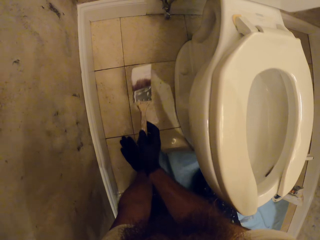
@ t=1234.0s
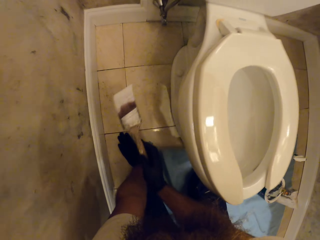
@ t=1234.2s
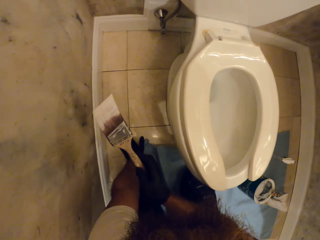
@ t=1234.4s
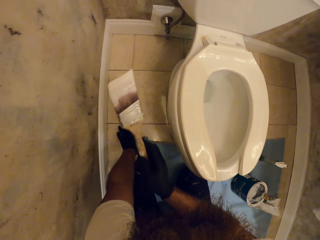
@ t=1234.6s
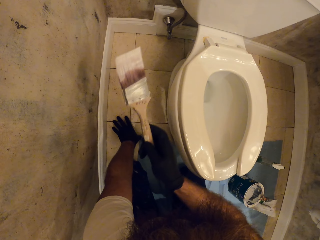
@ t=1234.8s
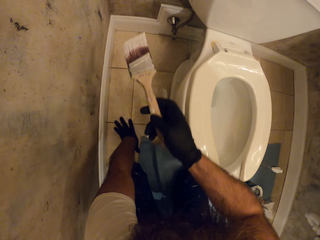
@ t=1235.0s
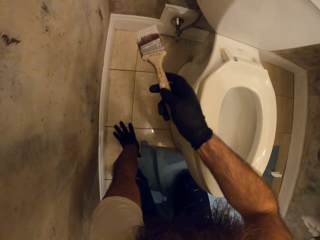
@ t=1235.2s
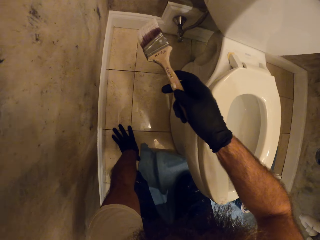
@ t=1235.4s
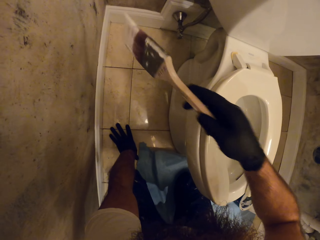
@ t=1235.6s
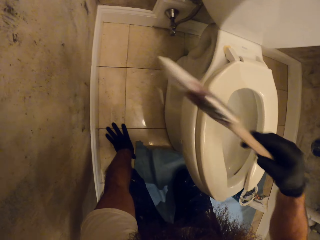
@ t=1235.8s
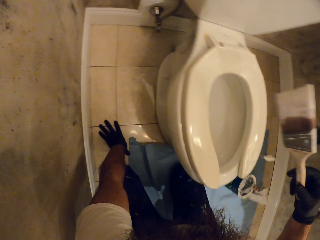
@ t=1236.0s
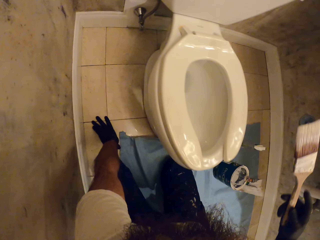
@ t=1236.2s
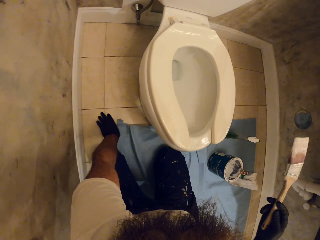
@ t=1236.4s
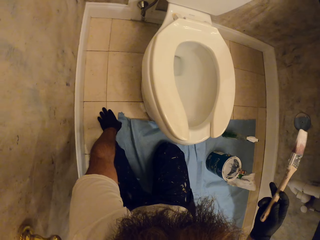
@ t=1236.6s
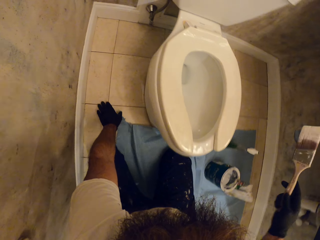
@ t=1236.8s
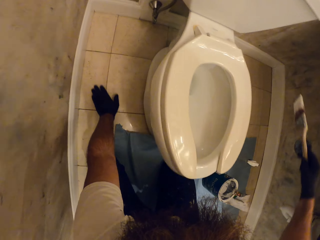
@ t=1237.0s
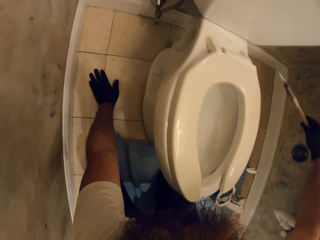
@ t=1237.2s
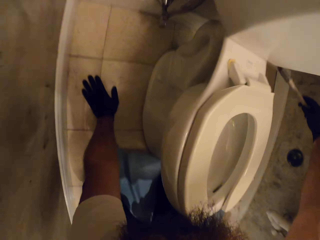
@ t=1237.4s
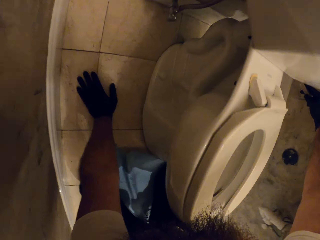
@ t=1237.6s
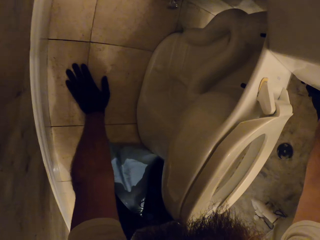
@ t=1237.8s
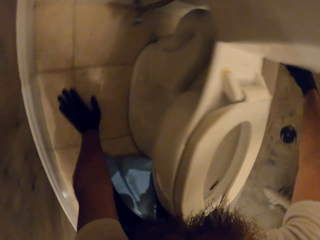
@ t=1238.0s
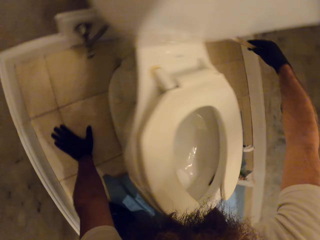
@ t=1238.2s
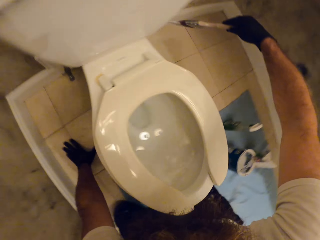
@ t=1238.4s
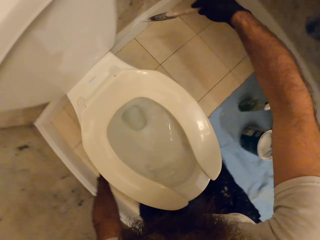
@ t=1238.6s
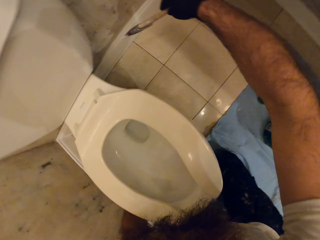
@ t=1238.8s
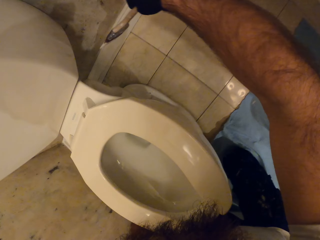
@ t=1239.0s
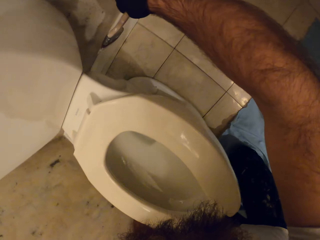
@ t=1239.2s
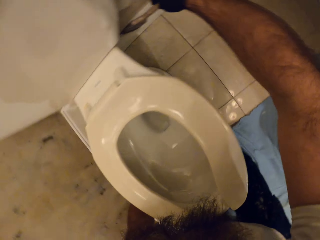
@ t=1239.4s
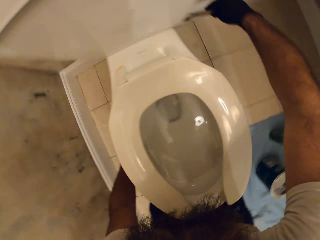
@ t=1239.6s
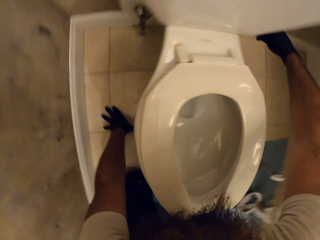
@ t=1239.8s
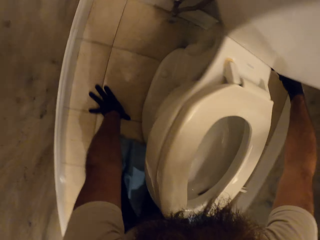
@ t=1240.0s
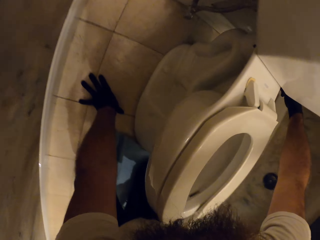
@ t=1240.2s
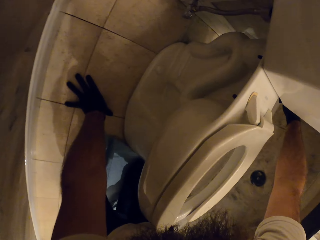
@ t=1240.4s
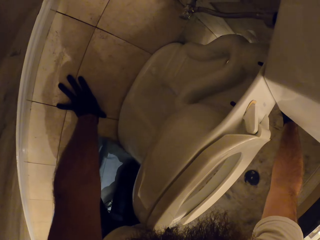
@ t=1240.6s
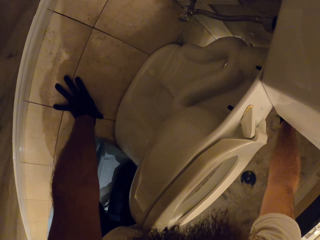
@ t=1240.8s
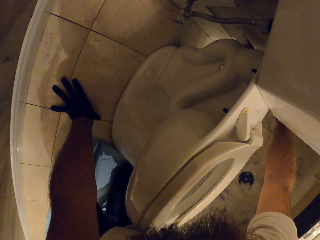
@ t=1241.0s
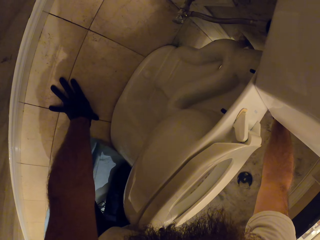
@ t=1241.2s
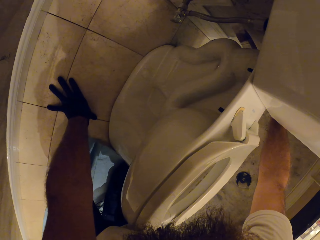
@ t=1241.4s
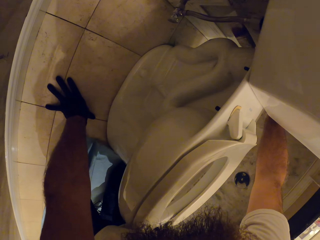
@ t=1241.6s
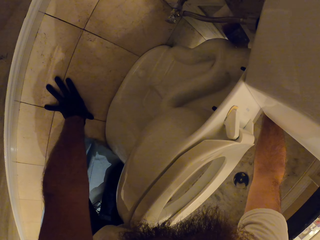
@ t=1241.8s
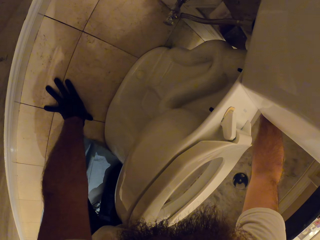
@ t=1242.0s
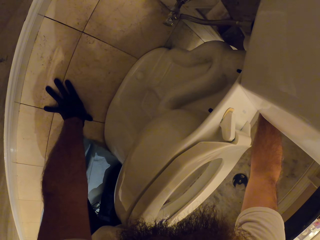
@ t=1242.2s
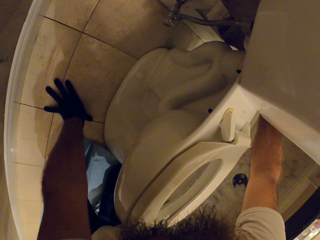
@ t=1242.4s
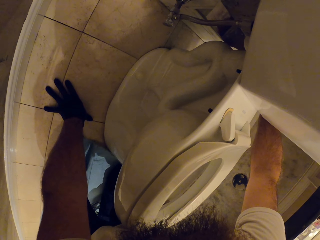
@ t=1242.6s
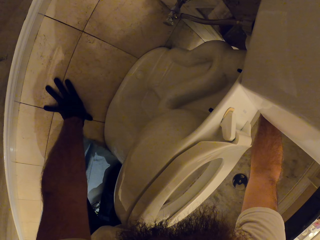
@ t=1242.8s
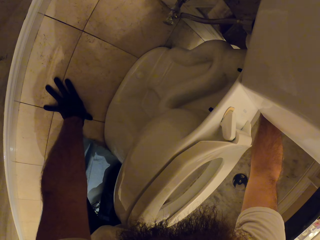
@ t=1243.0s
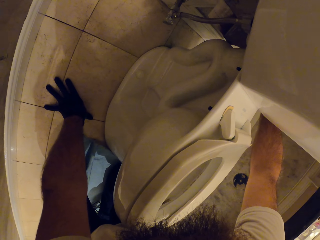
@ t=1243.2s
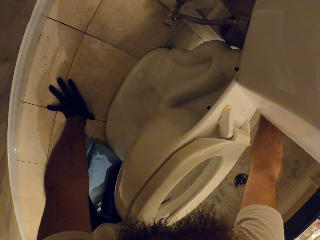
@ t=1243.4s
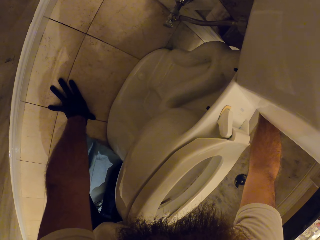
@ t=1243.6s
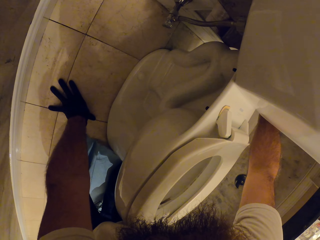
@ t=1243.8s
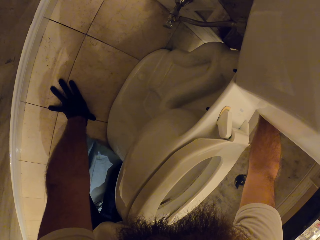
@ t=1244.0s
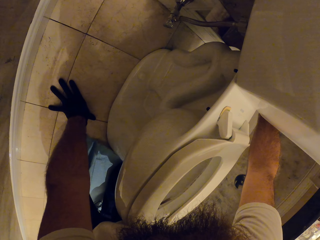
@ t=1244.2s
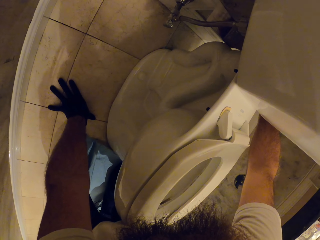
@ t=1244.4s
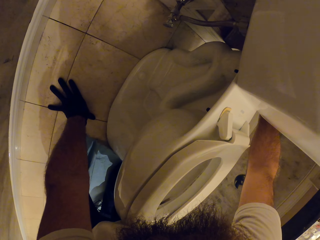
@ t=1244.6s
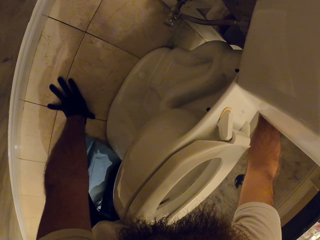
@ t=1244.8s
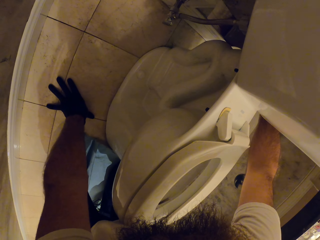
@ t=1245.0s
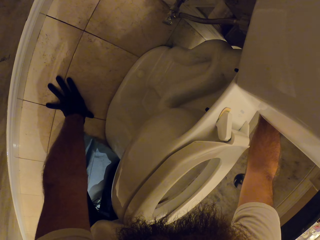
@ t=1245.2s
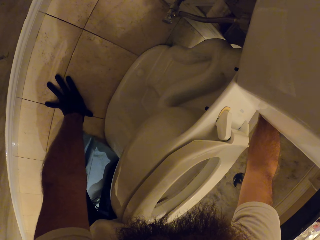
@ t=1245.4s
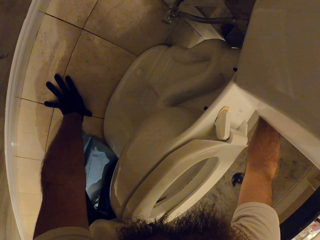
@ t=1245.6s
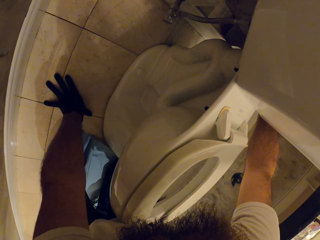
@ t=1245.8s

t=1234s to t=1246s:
The camera wearer lifts the brush. They paint with the brush.

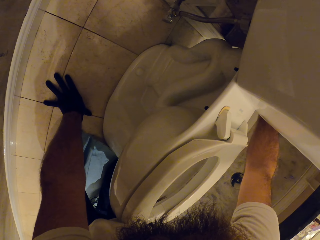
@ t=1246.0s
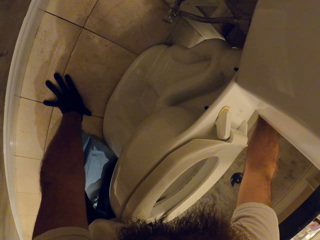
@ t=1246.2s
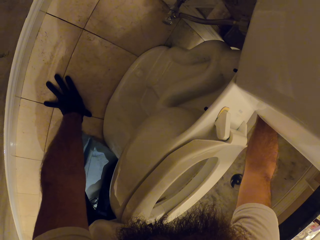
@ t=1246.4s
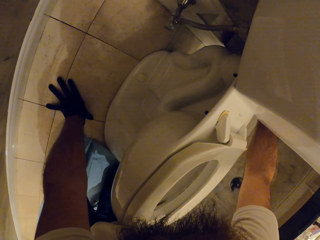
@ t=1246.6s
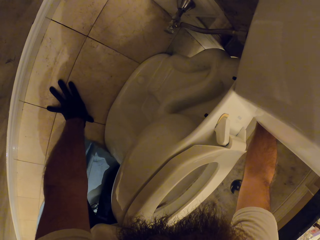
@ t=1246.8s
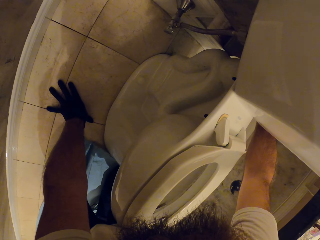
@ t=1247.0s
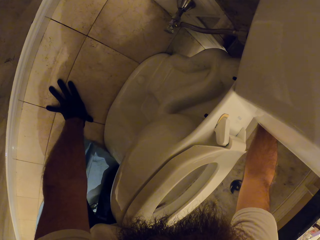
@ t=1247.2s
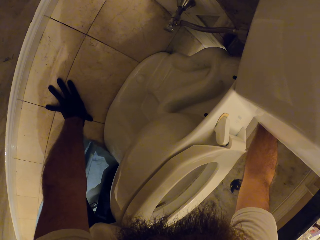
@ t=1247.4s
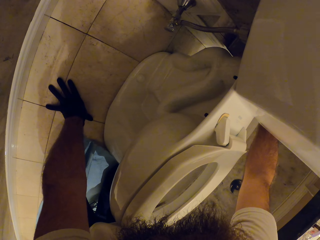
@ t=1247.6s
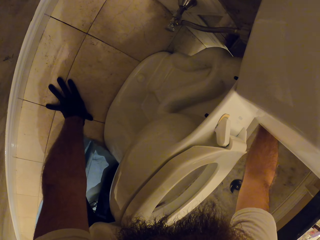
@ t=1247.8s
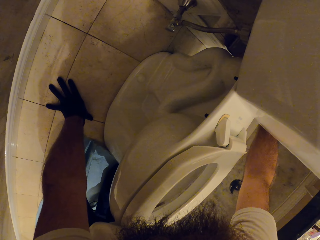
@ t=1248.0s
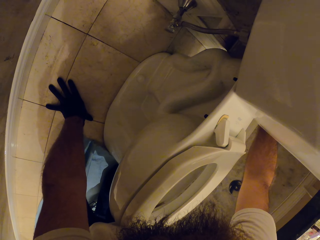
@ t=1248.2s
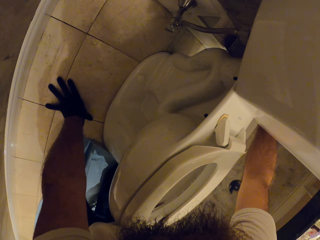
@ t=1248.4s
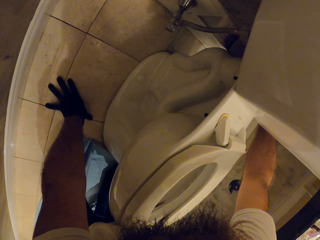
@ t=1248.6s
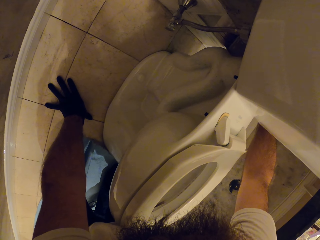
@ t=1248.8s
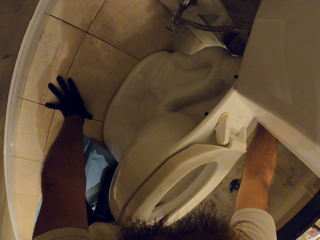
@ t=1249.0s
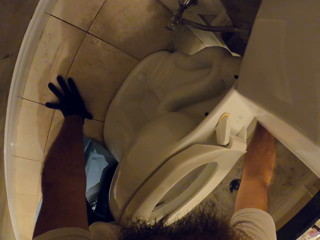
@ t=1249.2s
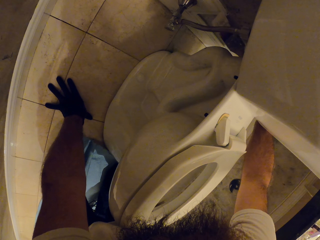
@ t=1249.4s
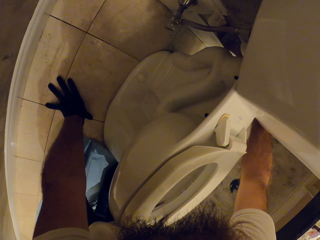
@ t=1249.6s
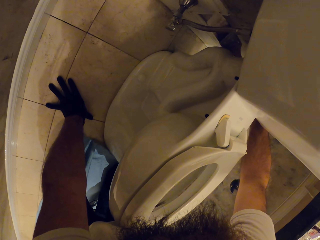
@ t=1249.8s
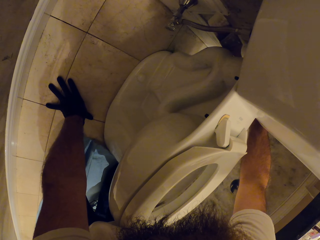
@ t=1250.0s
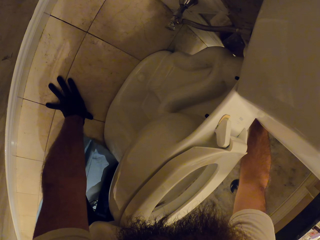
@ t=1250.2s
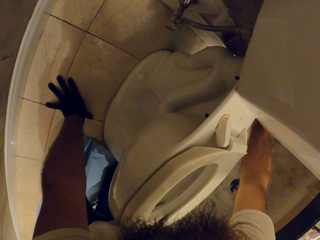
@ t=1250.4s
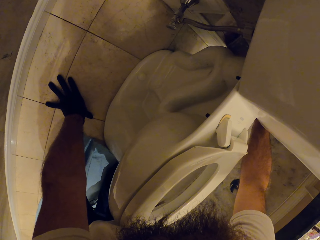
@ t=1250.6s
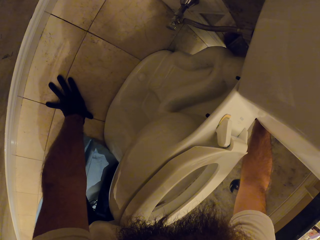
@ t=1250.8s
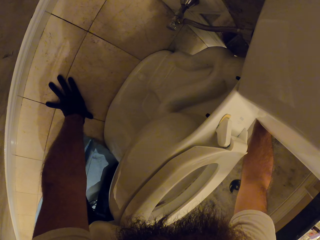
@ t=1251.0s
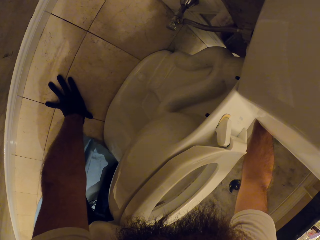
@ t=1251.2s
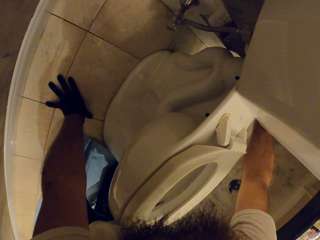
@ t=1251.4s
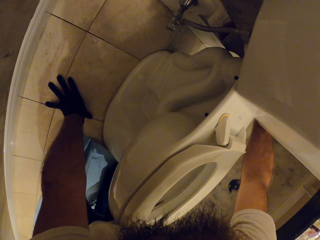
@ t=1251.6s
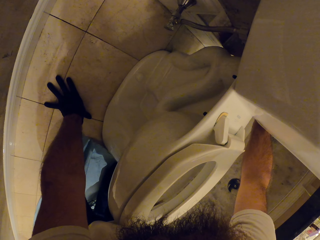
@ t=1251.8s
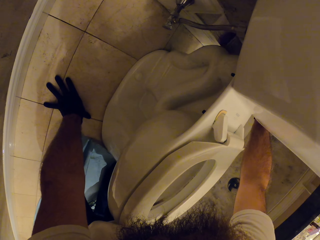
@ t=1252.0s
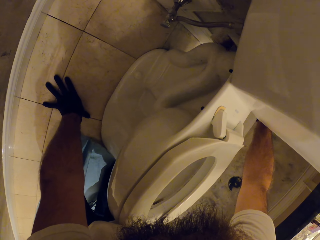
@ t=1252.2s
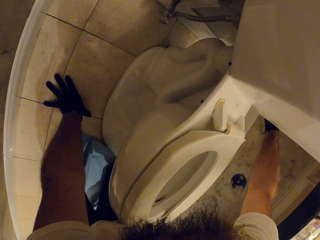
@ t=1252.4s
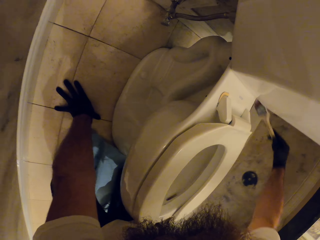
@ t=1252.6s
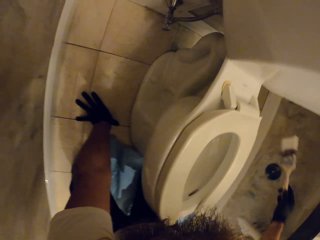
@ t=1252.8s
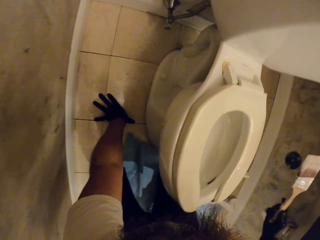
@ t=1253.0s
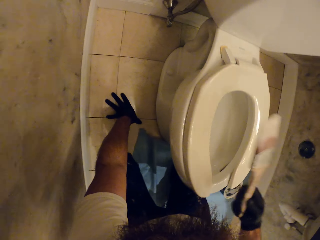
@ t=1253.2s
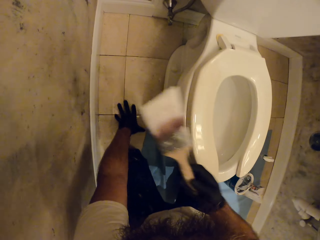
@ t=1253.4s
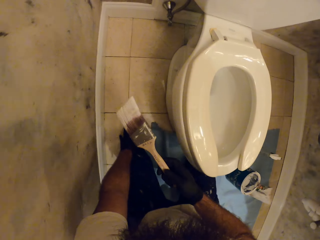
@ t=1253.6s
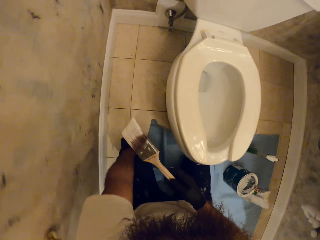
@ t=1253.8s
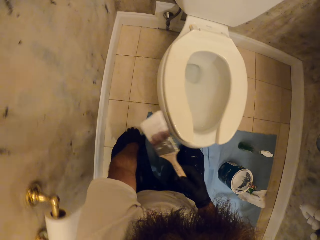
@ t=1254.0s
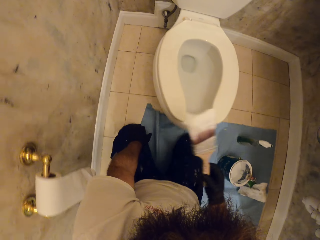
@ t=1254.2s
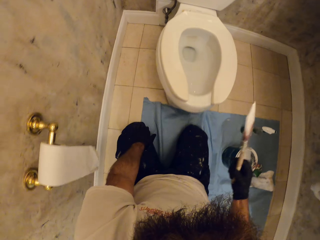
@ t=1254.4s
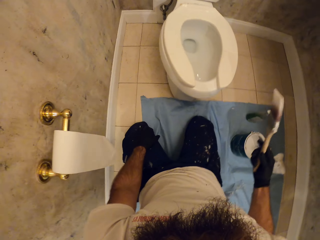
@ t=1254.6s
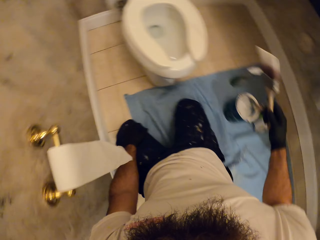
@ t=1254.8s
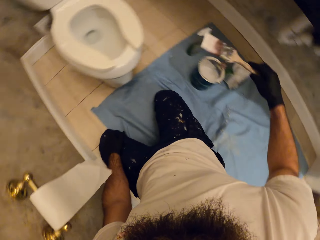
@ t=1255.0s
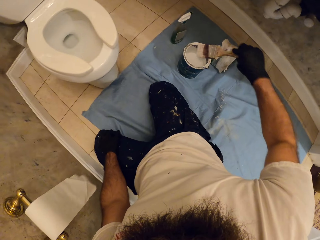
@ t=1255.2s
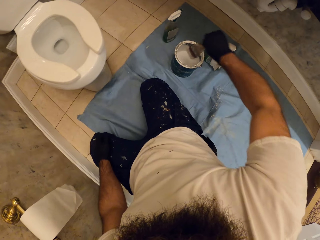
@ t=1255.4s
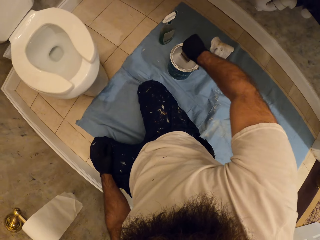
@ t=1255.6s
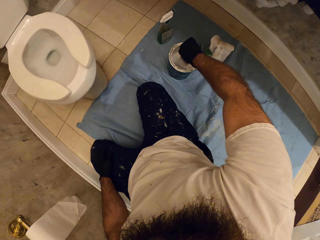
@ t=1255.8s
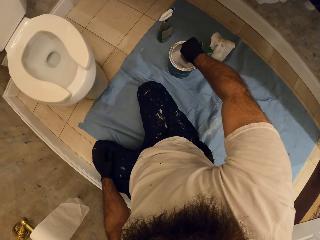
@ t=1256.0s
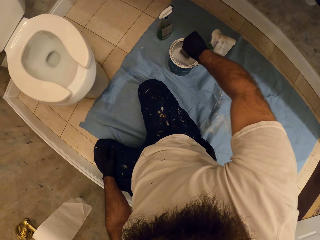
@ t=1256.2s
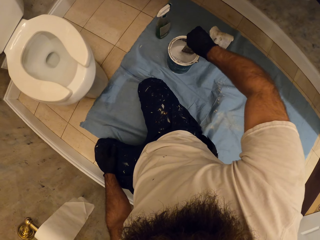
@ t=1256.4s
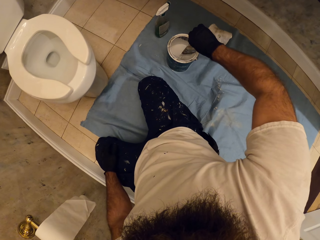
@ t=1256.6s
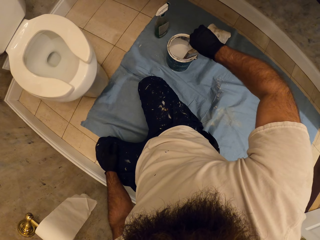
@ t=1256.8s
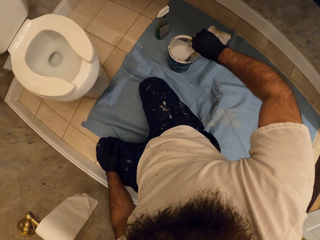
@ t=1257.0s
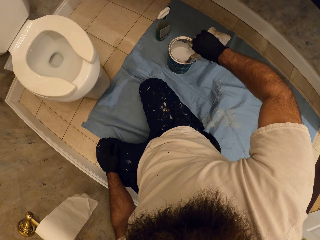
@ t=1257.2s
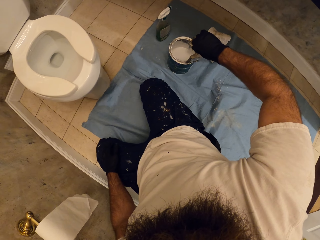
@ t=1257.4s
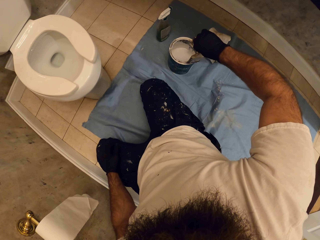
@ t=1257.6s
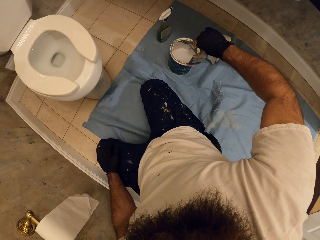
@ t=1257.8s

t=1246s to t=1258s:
The camera wearer scoops paint from the paint can with the paintbrush in his right hand. He dabs the paintbrush in his right hand on the edge of the paint can.
